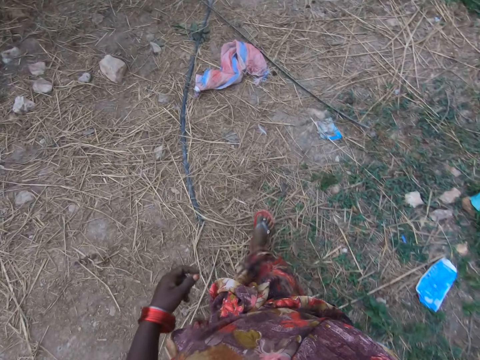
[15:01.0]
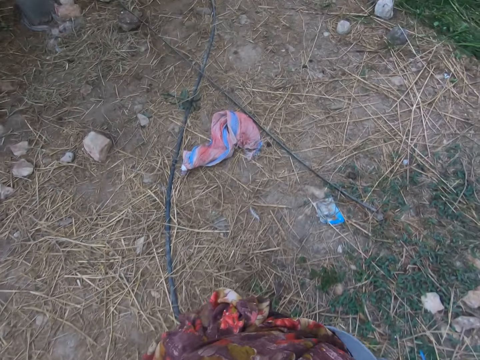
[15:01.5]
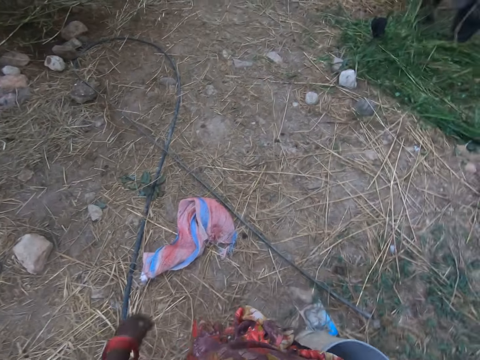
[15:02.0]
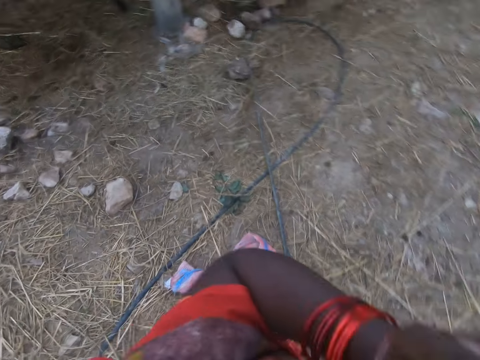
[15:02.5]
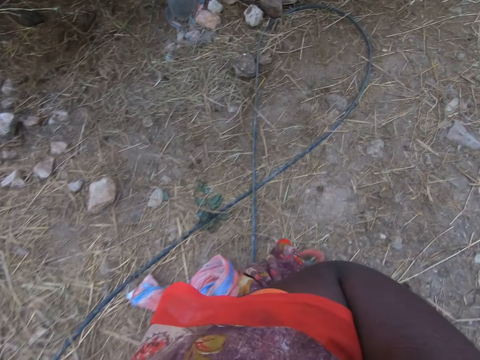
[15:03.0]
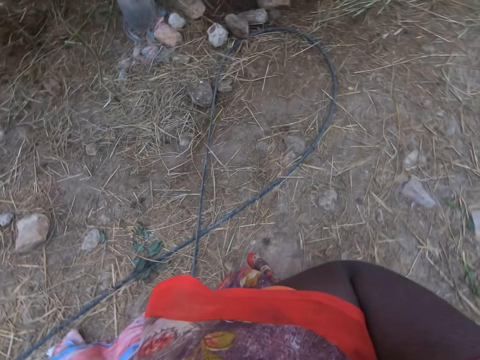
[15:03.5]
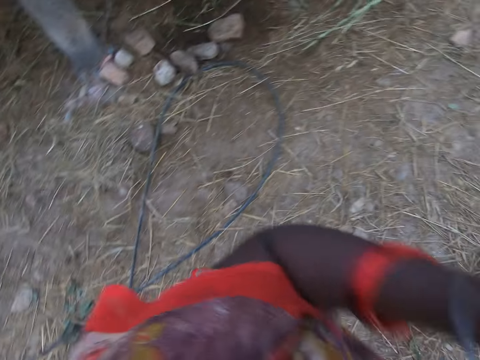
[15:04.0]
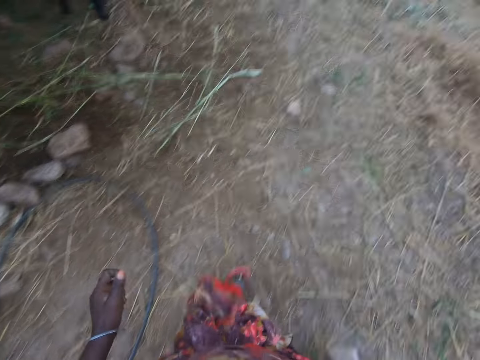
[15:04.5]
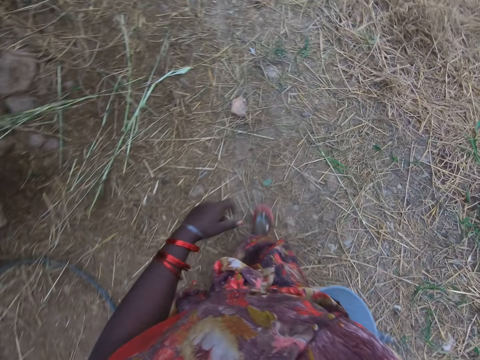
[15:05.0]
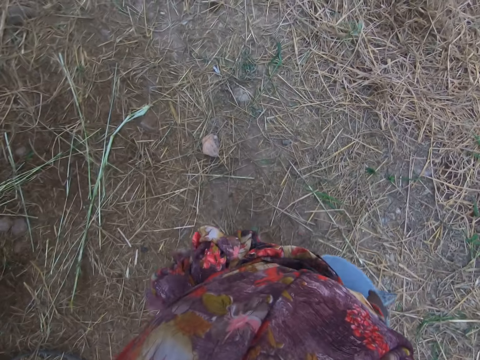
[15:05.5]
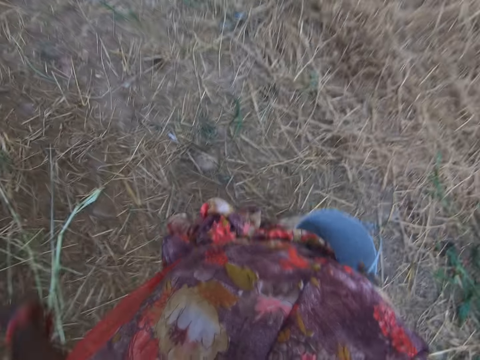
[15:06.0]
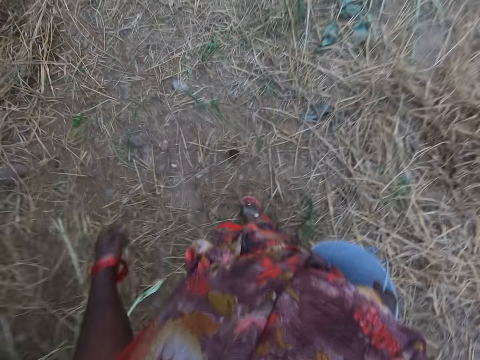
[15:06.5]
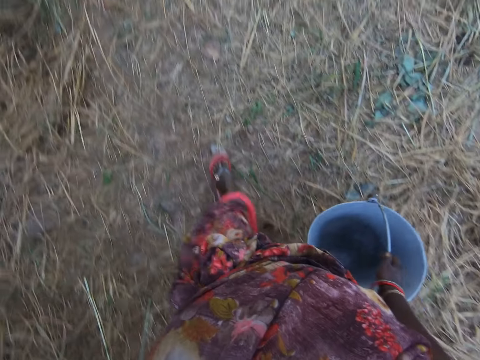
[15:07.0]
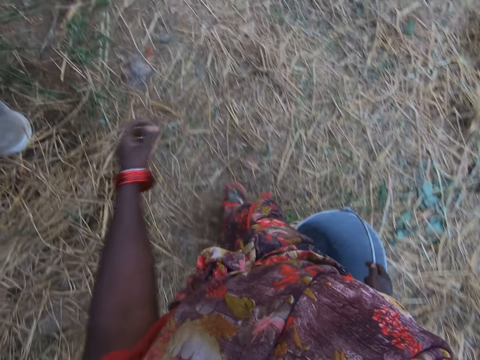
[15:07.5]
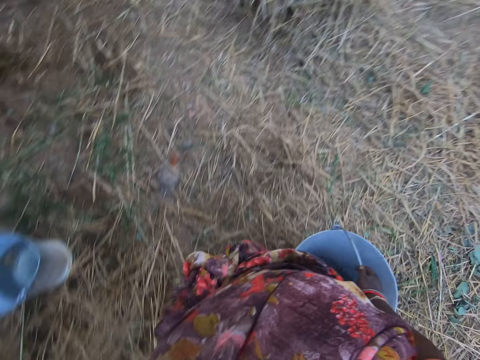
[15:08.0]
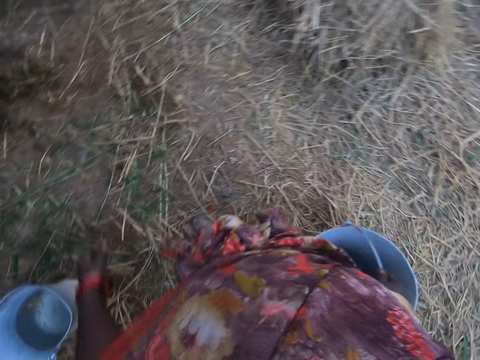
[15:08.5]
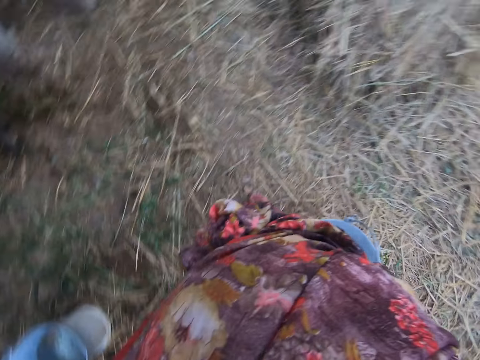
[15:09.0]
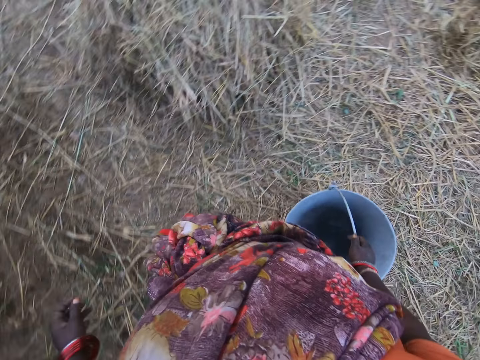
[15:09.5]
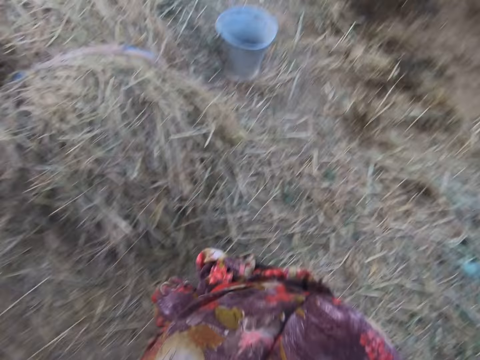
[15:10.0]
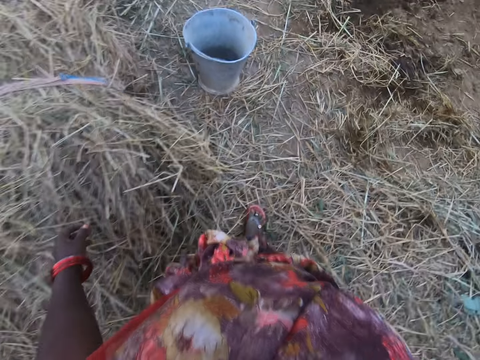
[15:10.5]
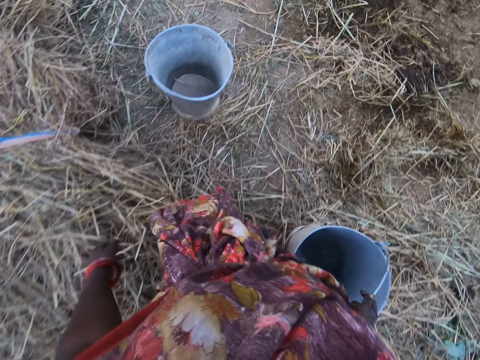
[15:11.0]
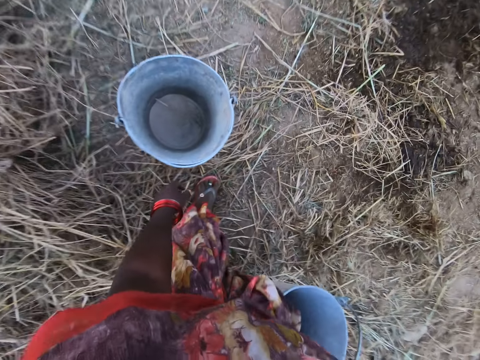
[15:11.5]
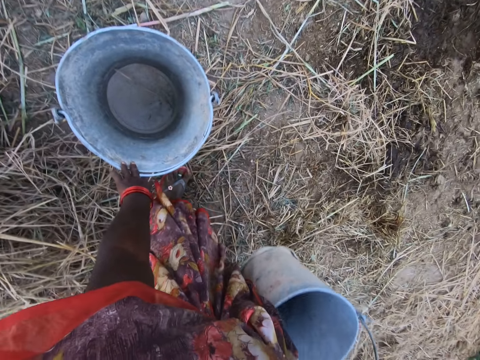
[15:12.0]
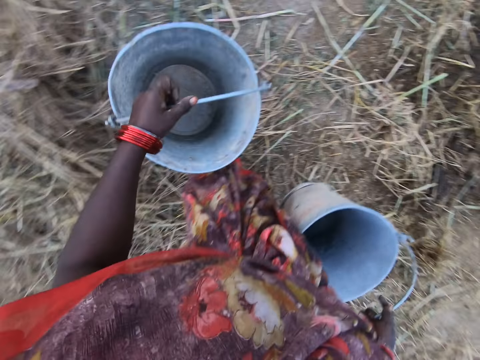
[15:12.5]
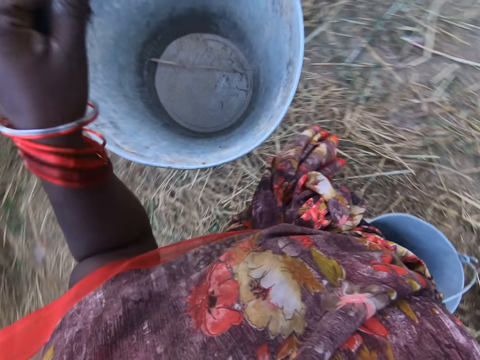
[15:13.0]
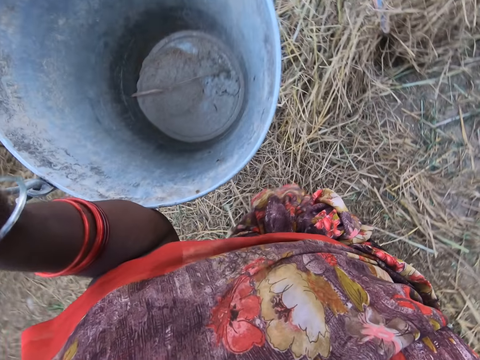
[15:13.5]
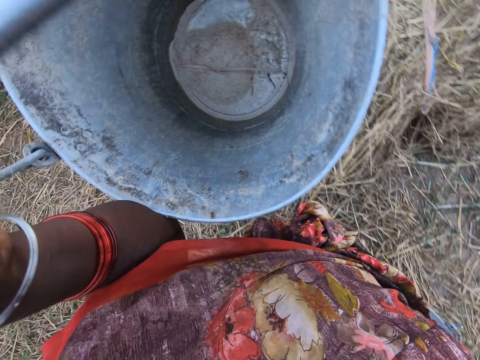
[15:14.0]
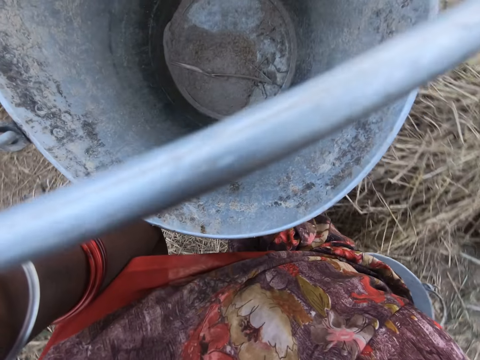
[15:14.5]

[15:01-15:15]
The camera wearer lifts her hand. She walks in the area. She picks another bucket from the floor with her left hand. She lifts the other bucket.

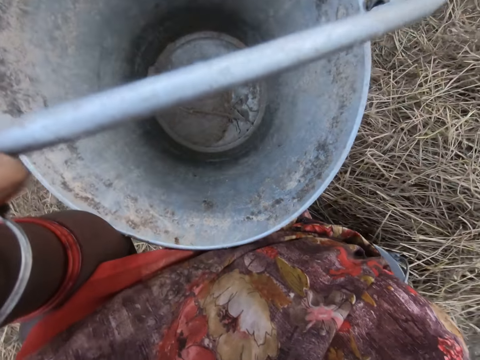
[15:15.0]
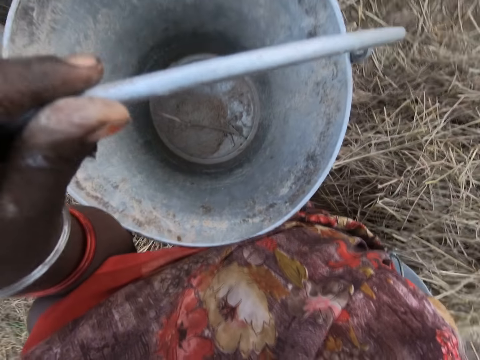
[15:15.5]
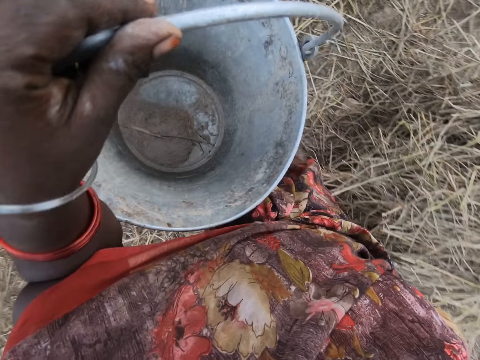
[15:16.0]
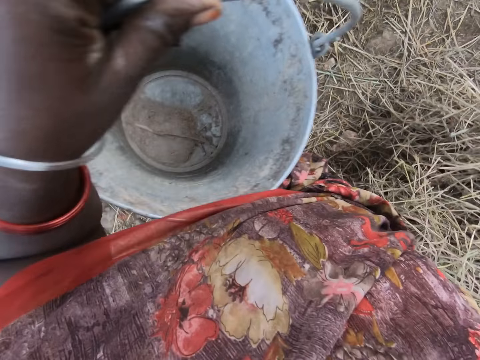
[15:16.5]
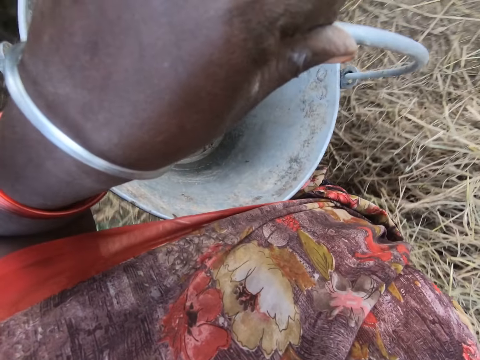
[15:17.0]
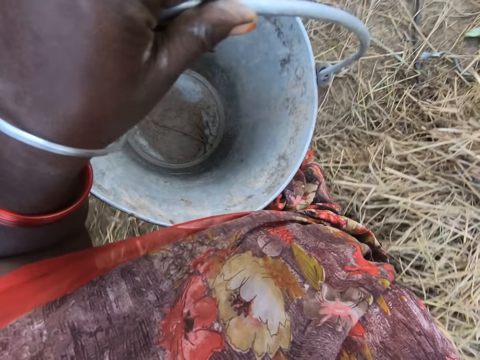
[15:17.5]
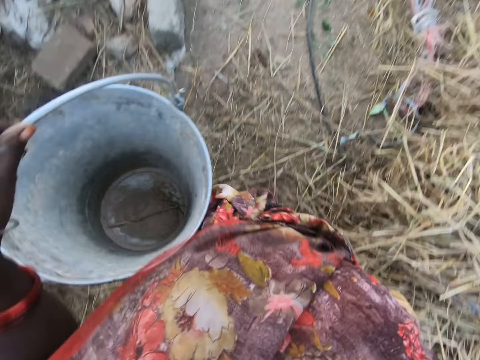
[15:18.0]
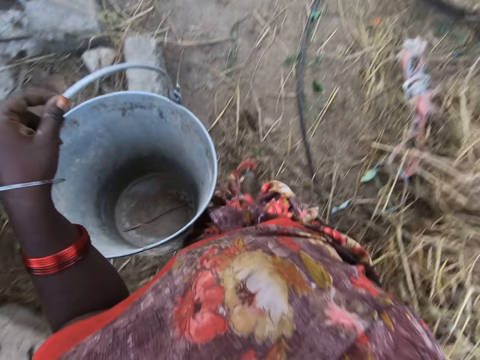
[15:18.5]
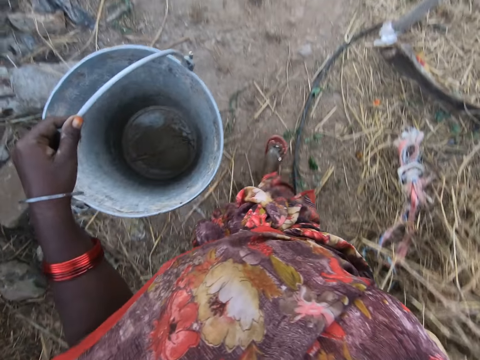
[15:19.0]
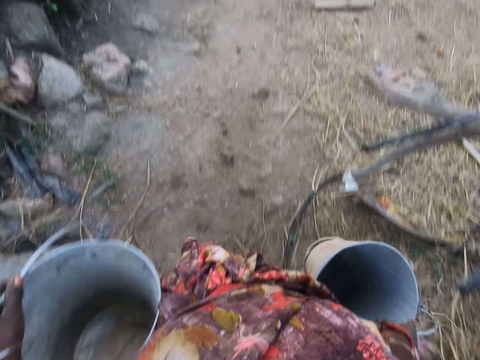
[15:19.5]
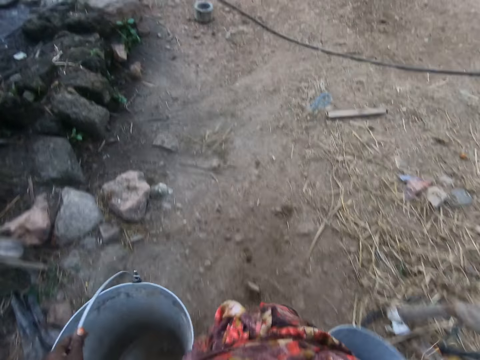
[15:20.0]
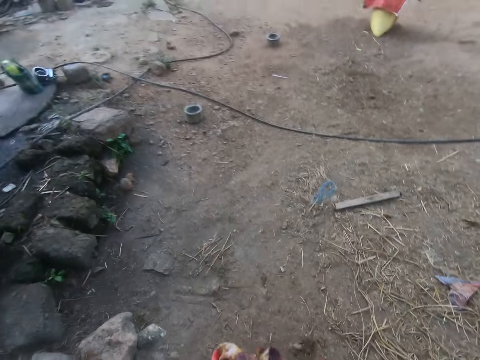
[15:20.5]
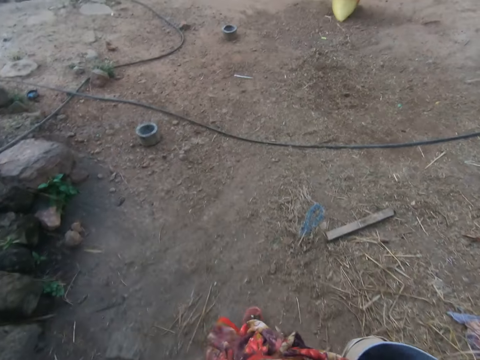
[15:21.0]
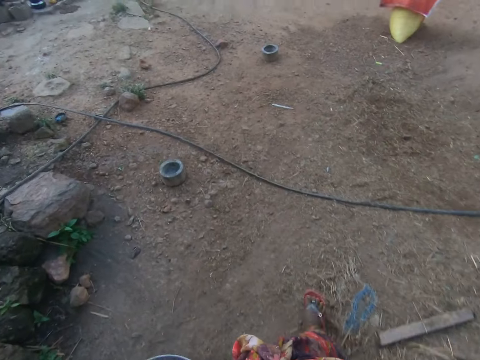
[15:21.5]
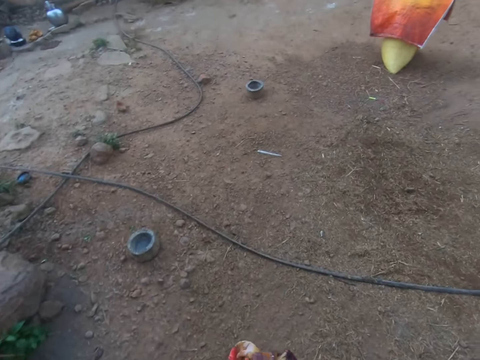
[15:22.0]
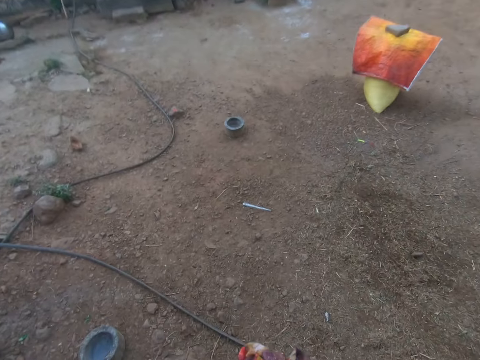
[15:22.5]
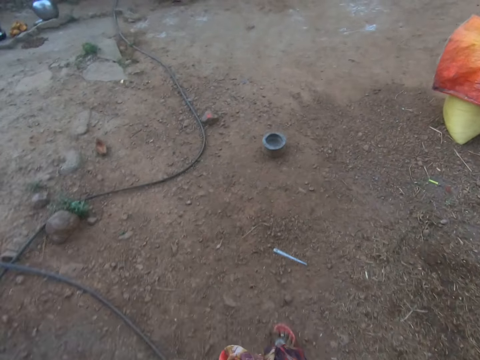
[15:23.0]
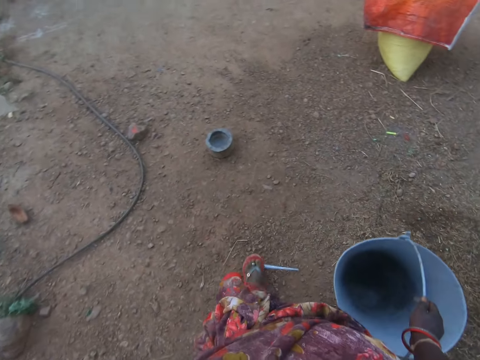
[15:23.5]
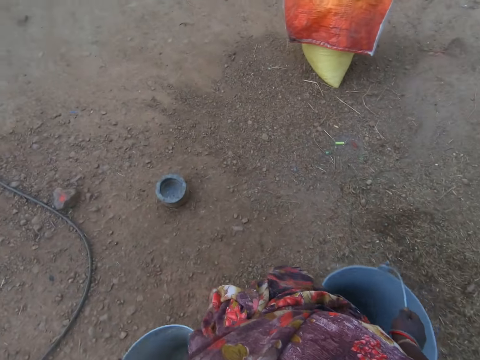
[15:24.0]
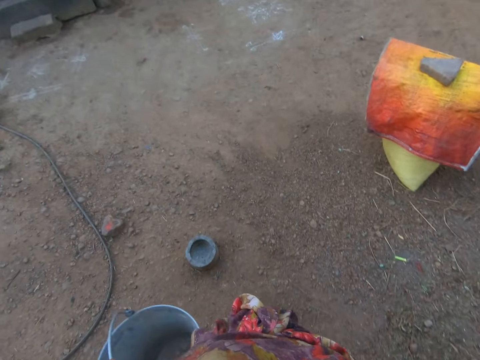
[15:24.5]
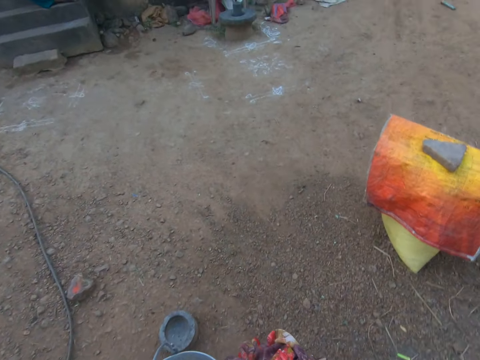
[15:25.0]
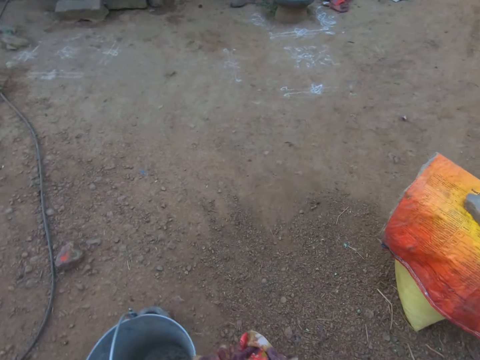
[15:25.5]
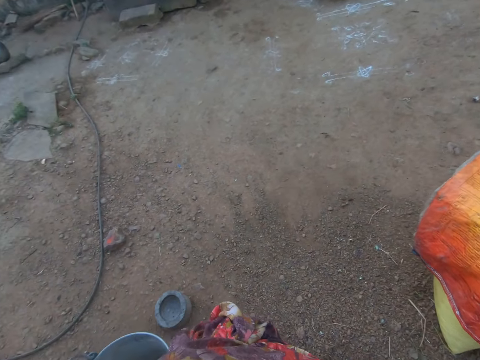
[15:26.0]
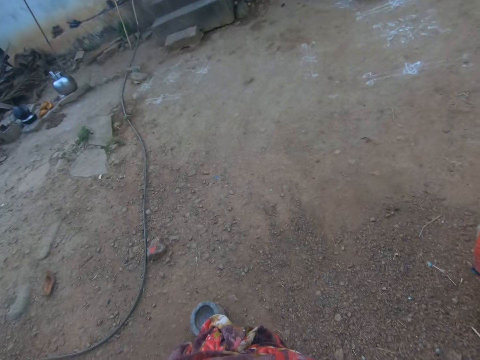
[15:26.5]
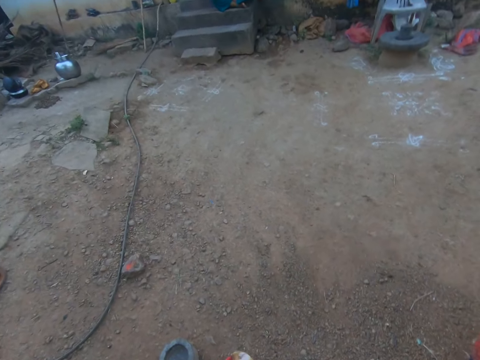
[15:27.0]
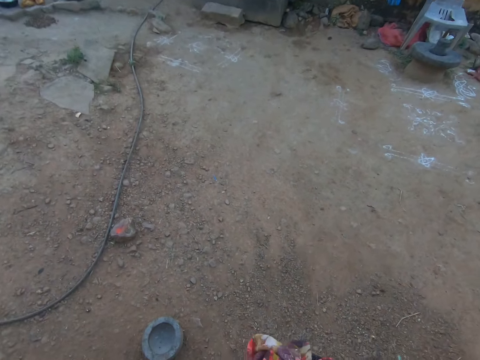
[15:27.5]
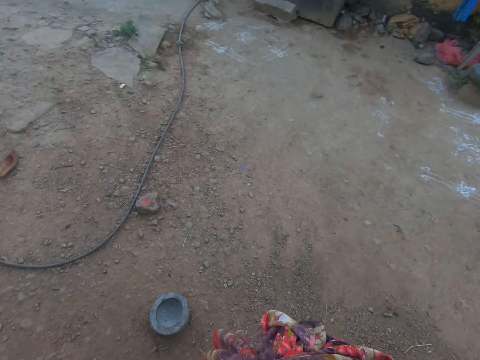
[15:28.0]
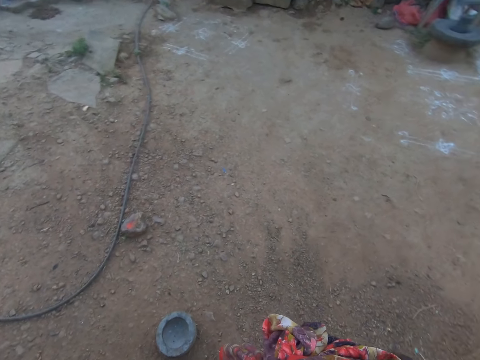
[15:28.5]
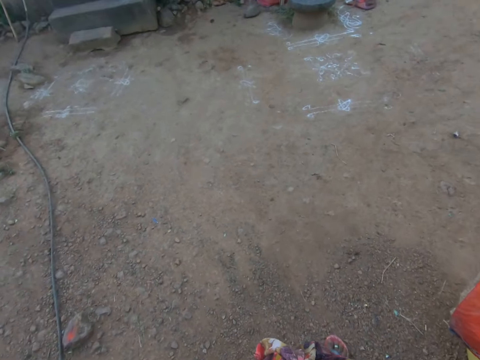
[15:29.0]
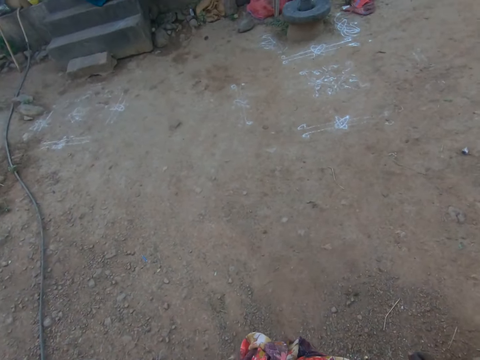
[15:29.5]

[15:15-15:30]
The camera wearer looks in the bucket. They walk holding the two buckets. They place the buckets on the ground.
